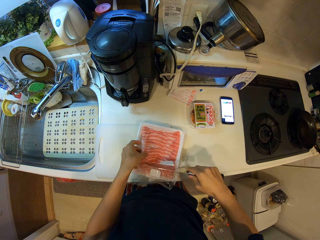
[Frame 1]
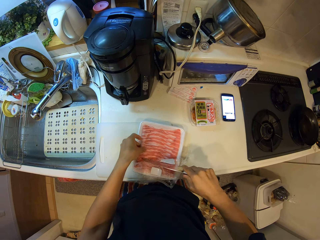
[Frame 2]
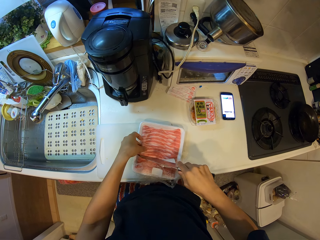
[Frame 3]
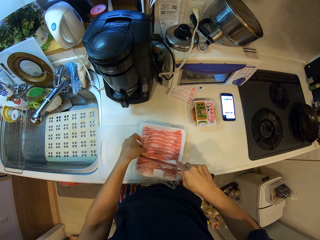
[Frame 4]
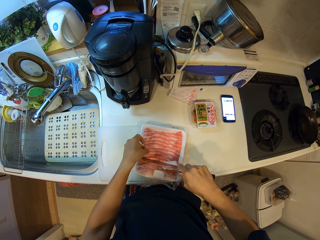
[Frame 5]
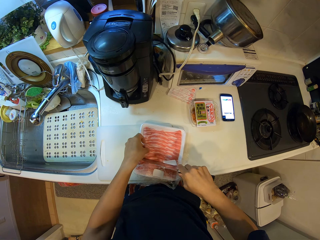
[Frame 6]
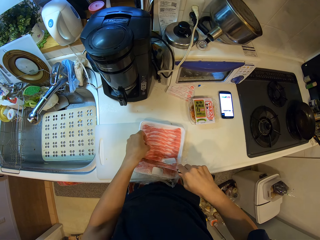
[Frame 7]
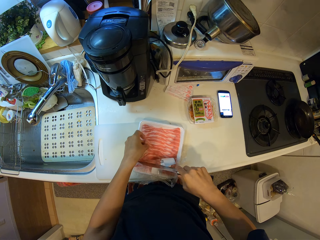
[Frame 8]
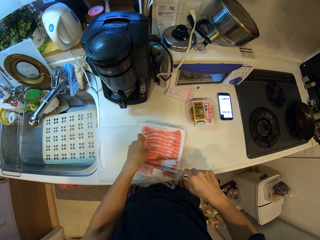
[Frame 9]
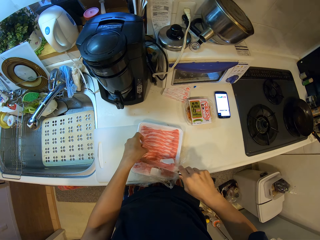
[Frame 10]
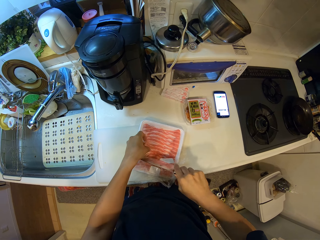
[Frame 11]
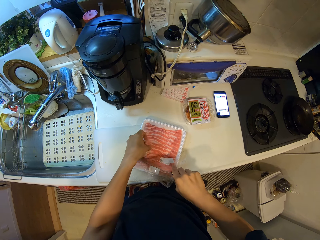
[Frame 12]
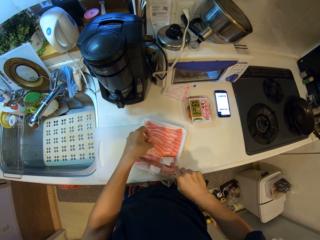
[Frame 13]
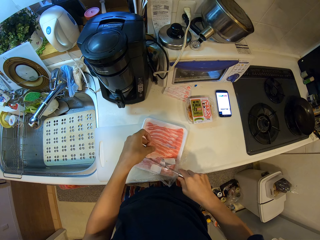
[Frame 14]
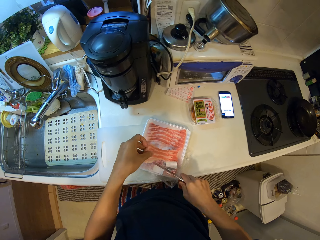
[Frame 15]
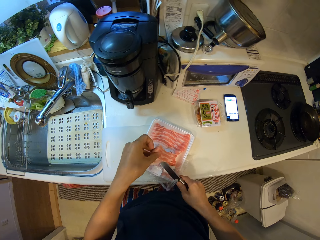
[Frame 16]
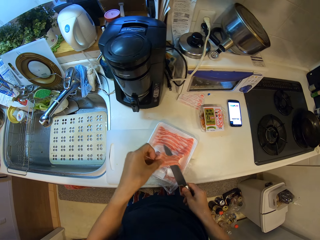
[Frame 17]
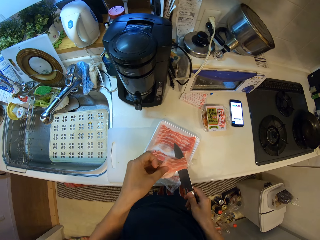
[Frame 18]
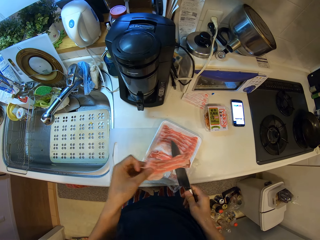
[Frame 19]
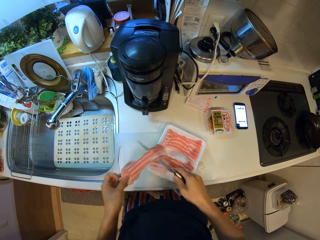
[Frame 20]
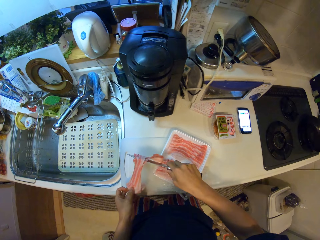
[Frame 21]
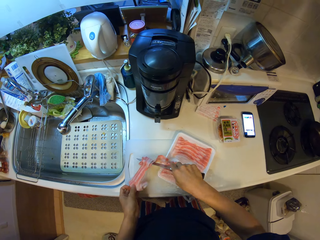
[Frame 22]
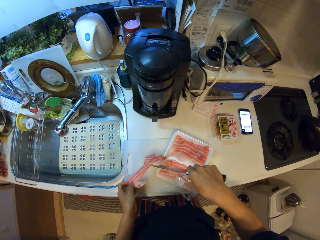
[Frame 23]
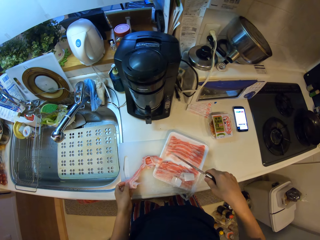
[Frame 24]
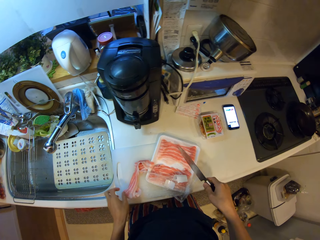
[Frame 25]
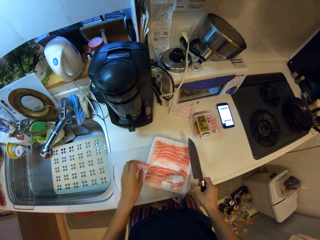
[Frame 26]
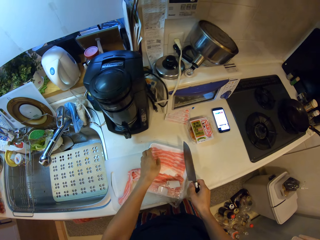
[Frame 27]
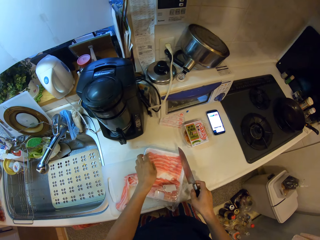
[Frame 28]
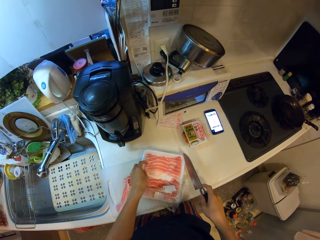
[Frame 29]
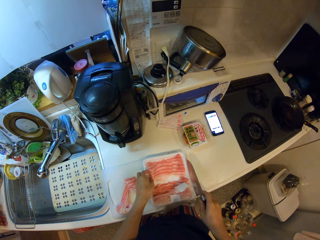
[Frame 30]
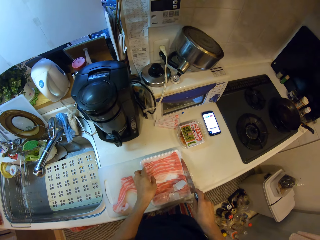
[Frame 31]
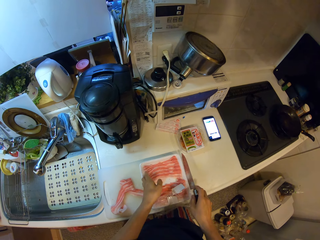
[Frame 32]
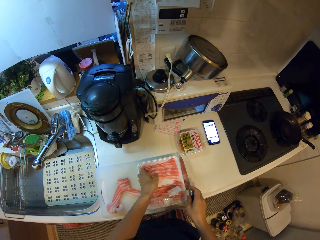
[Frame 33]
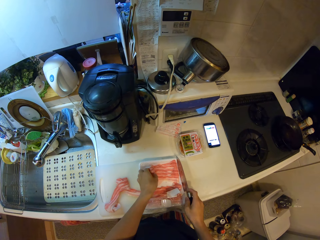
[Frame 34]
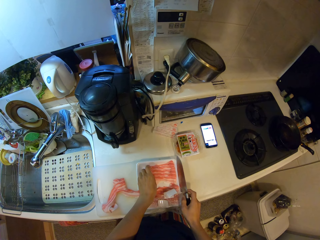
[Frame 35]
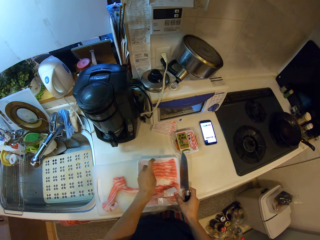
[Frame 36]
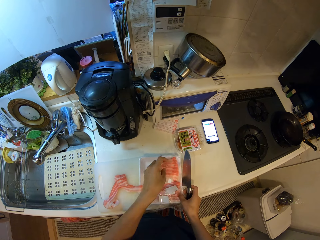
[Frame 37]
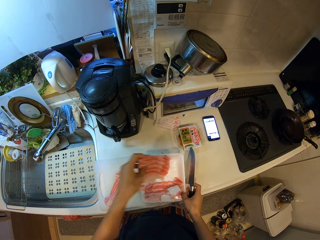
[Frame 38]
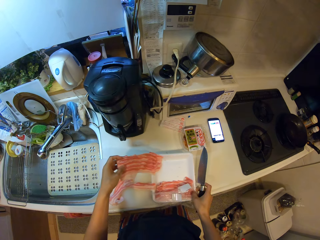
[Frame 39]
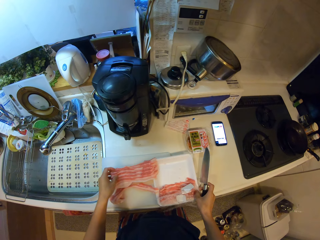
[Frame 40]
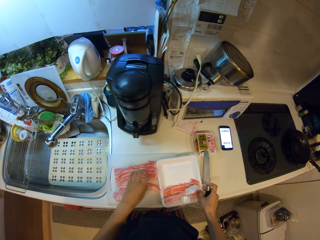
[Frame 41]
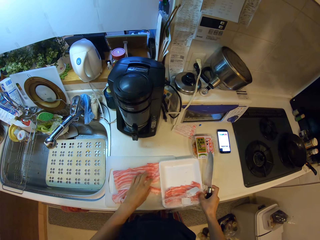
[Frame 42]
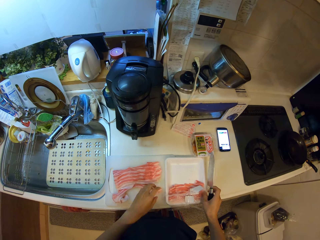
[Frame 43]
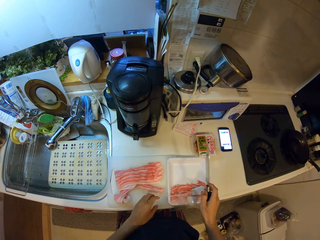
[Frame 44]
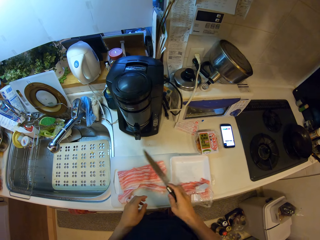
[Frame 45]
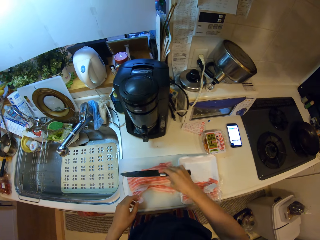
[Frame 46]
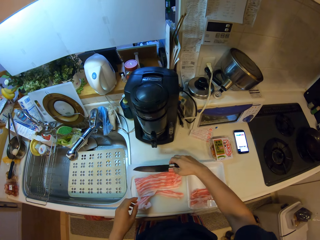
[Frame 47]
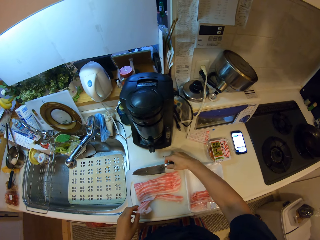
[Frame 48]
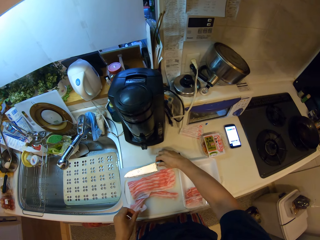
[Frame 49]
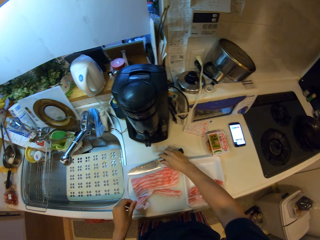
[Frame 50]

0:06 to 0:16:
The camera wearer removes the bacon. They are cutting the bacon.

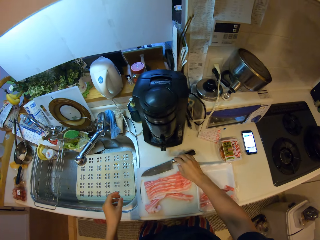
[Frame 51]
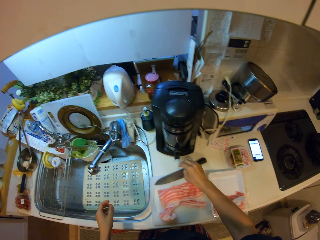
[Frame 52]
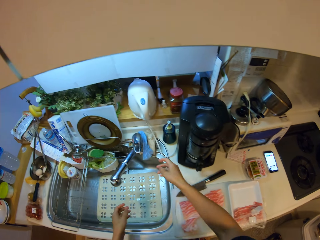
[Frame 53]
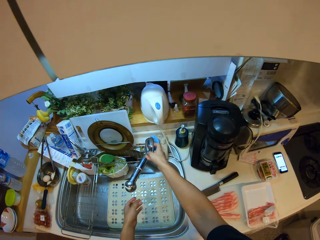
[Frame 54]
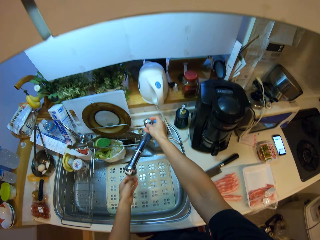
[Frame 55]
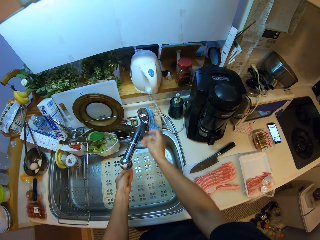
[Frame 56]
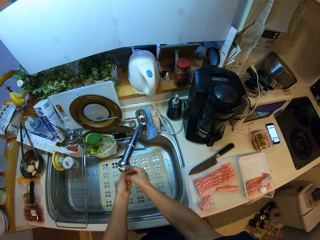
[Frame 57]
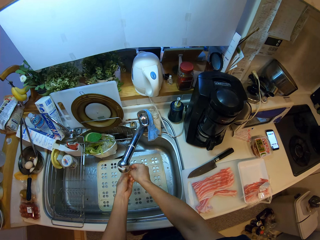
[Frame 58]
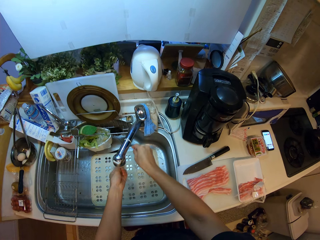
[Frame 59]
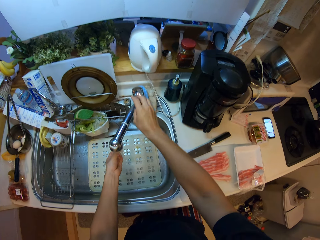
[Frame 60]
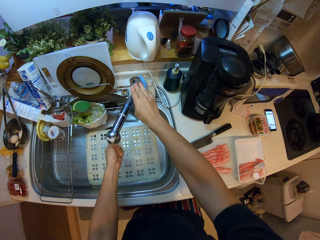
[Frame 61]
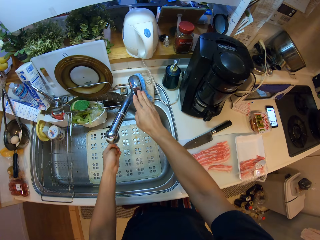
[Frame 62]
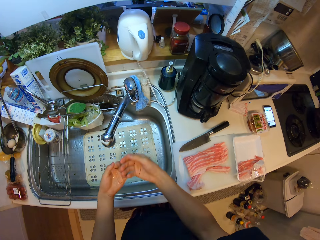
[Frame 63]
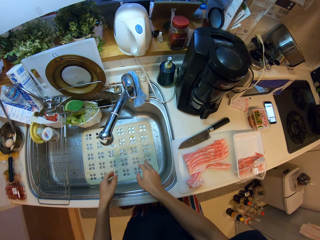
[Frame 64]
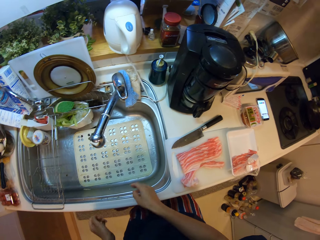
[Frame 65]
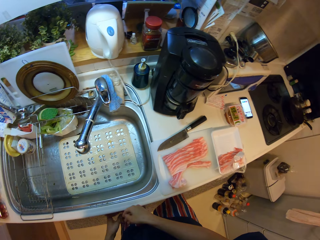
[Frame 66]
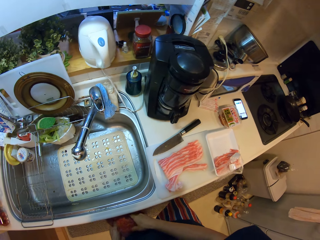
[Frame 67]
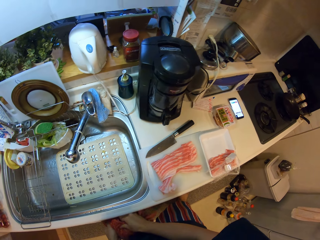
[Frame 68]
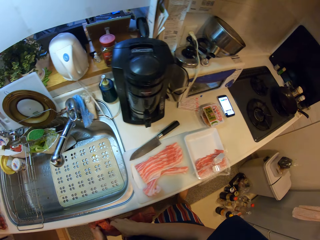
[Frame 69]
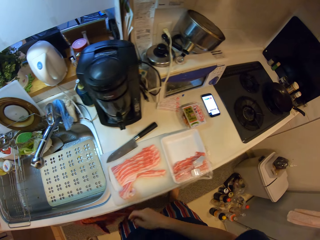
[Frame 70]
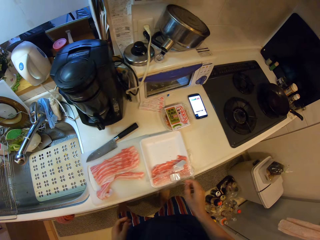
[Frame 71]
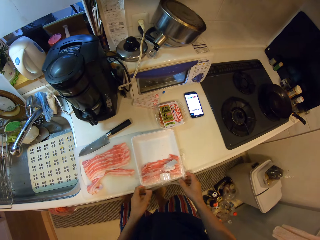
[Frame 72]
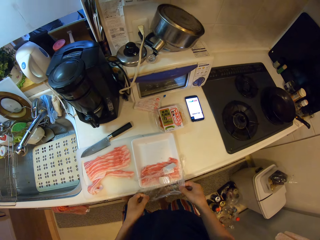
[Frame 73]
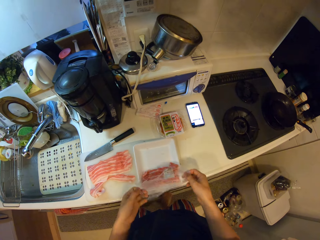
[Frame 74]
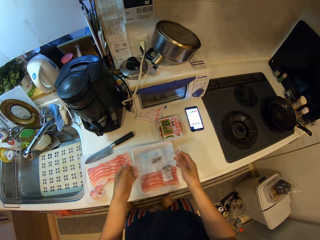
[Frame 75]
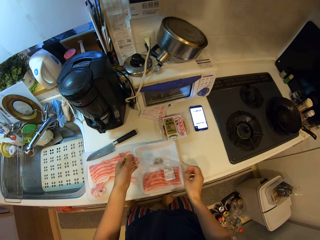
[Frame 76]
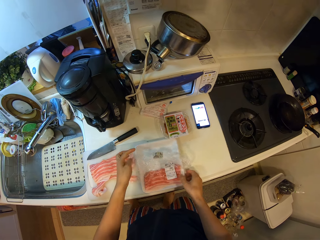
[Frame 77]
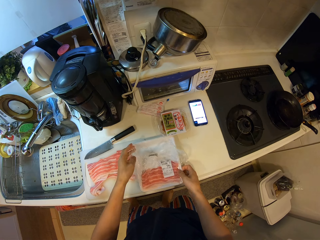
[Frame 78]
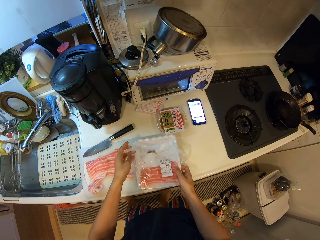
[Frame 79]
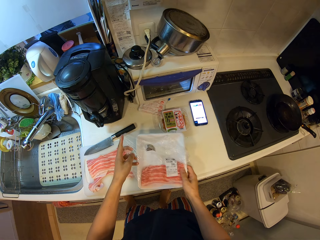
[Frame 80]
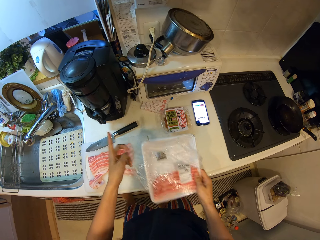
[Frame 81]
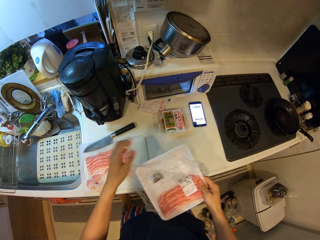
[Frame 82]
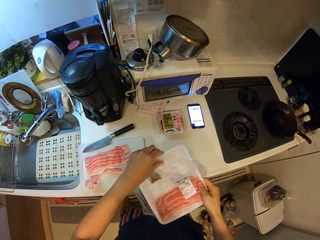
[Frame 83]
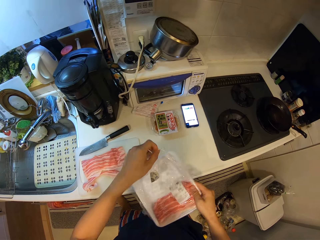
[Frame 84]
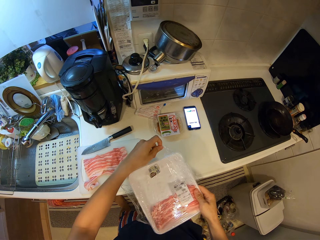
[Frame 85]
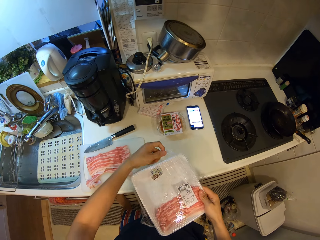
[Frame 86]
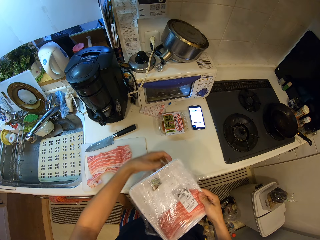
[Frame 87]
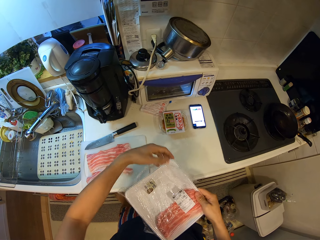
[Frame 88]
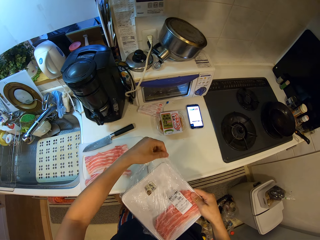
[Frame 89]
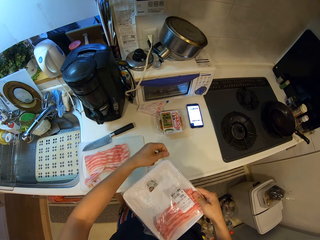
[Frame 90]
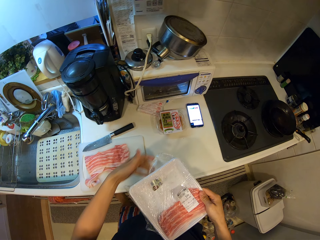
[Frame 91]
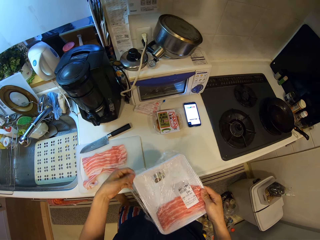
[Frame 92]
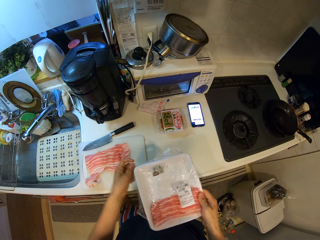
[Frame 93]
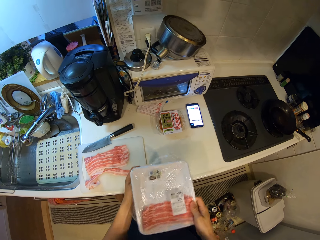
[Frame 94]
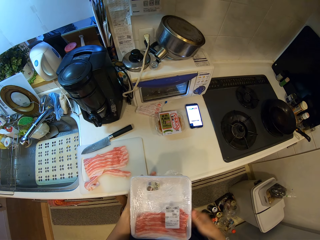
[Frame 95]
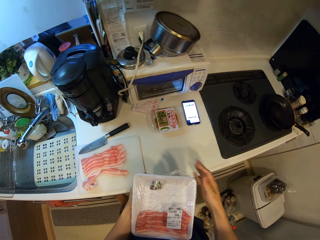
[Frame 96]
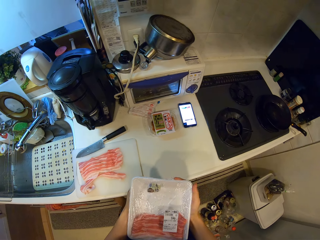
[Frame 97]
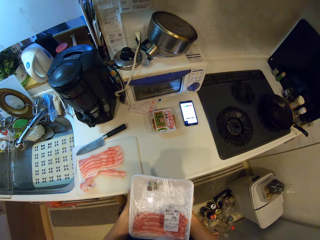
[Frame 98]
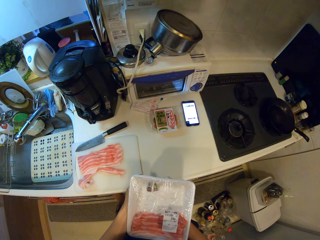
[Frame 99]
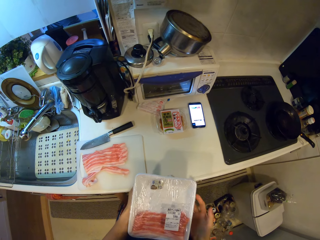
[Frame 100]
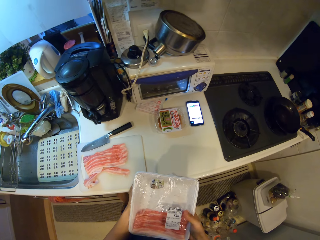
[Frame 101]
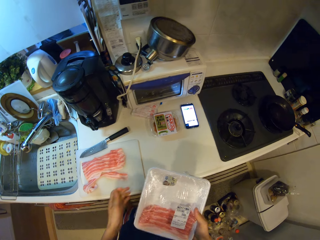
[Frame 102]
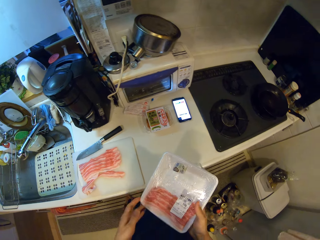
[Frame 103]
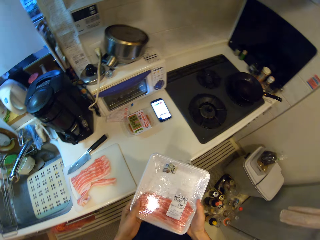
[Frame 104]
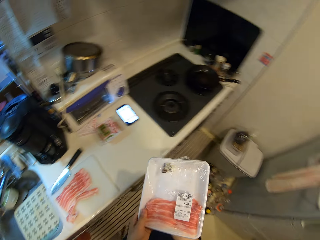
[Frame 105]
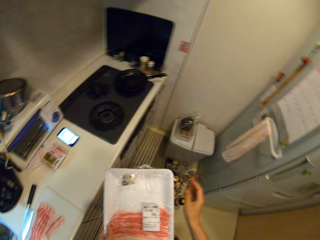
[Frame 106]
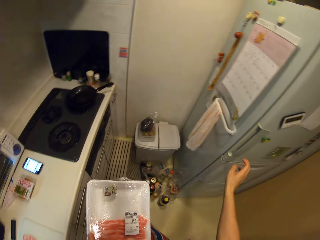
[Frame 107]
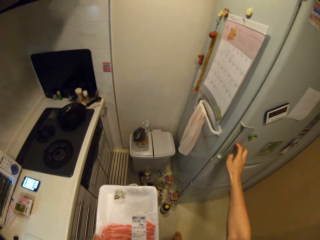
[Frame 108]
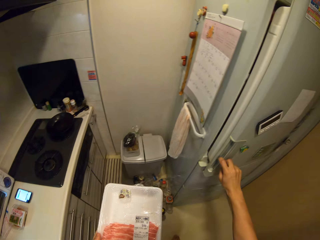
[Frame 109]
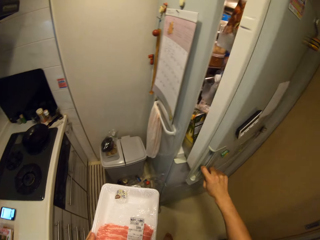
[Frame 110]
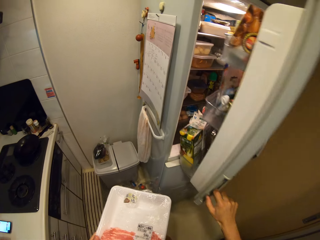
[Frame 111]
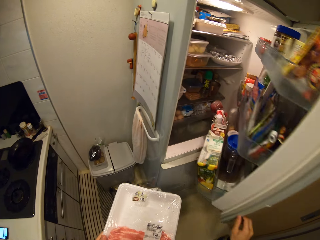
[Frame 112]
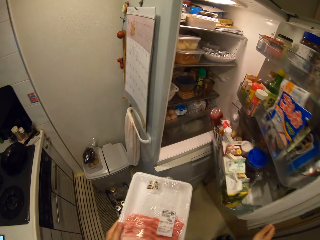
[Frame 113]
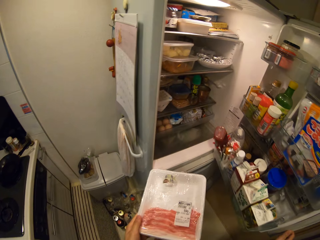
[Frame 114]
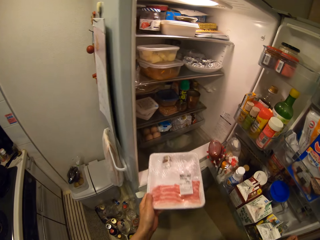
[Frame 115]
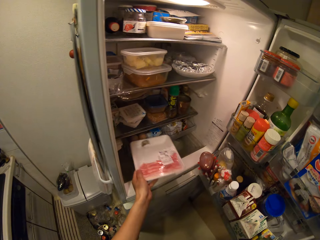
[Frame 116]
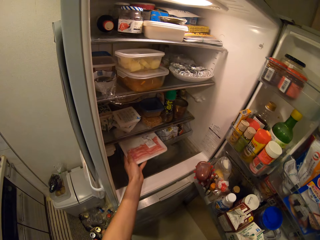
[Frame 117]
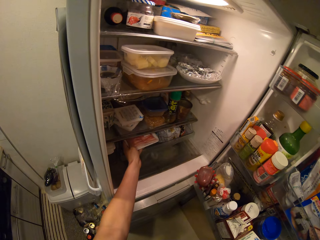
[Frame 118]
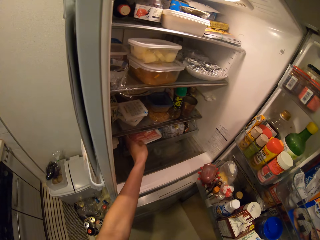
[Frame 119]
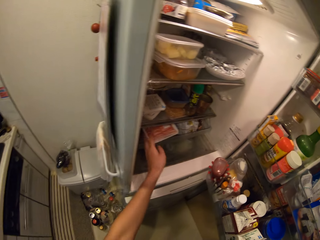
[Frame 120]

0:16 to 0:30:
The camera wearer opens the tap. She is washing her hands. She wipes her hands. She seals the plate. She is closing the bacon packet. She opens the fridge and puts the plate in the fridge.
